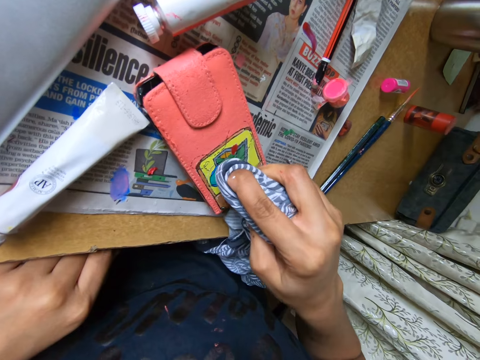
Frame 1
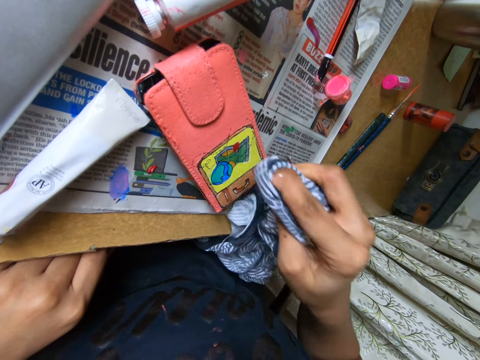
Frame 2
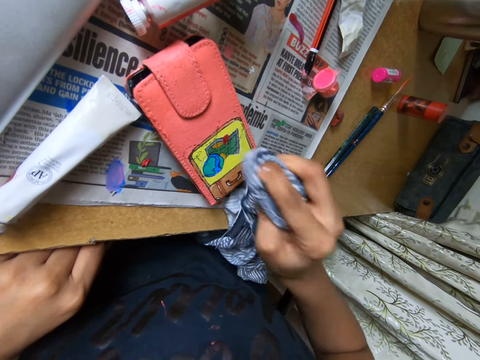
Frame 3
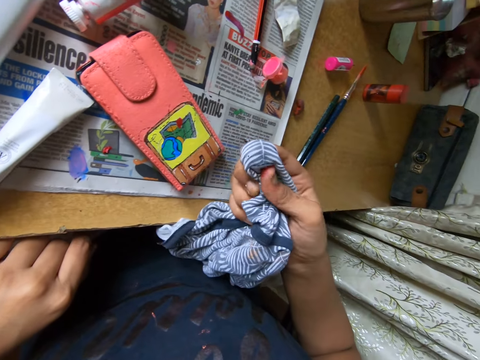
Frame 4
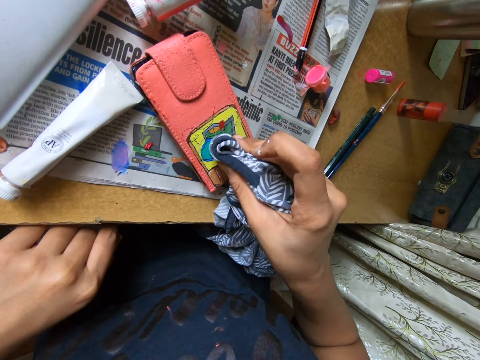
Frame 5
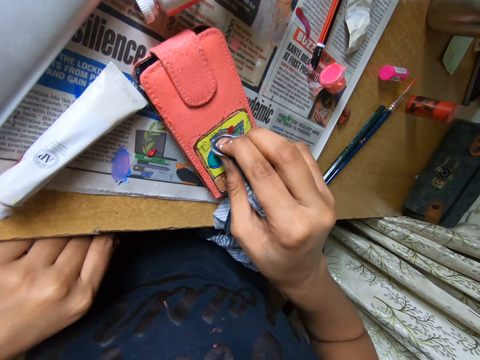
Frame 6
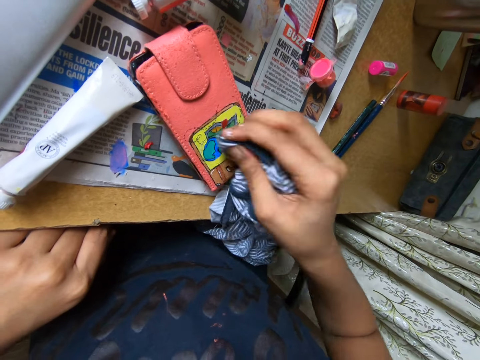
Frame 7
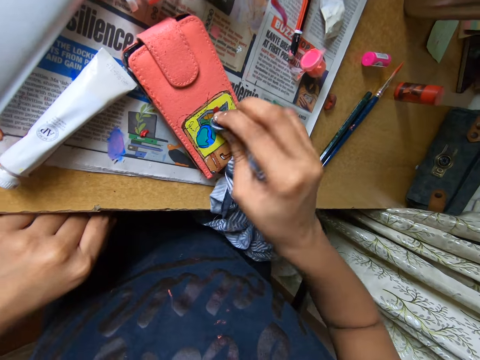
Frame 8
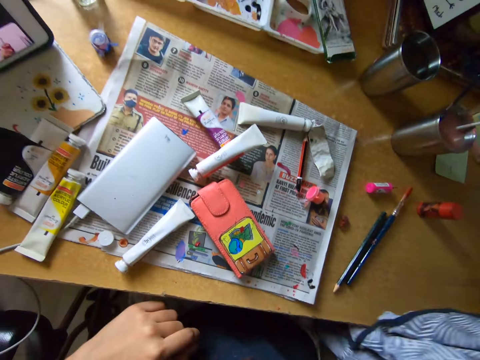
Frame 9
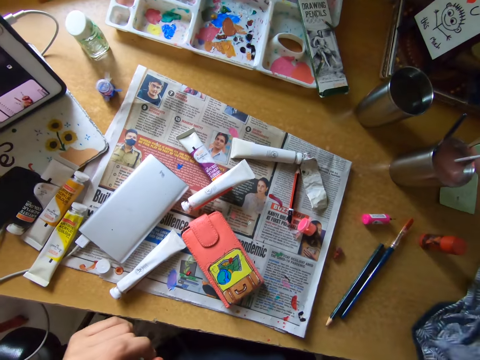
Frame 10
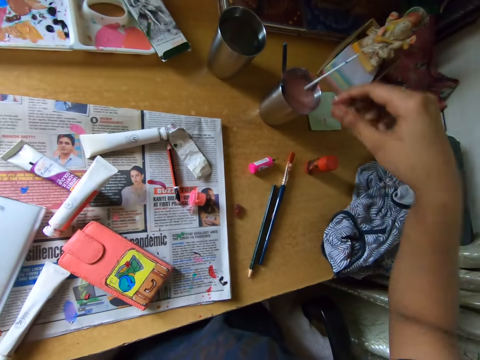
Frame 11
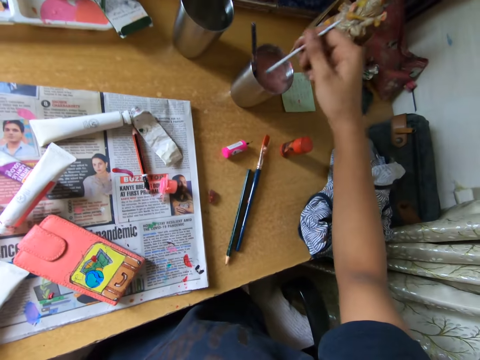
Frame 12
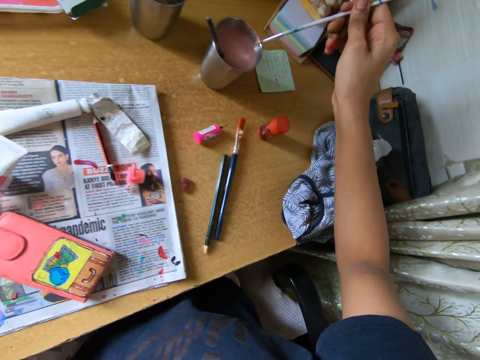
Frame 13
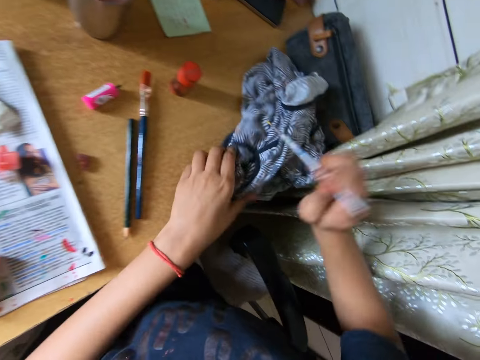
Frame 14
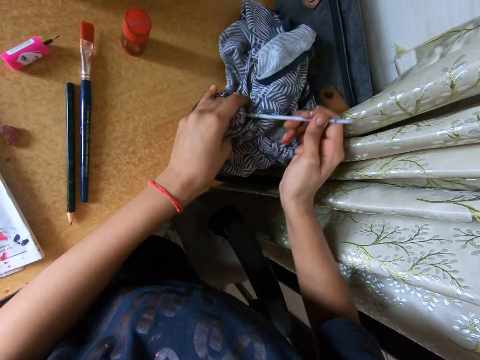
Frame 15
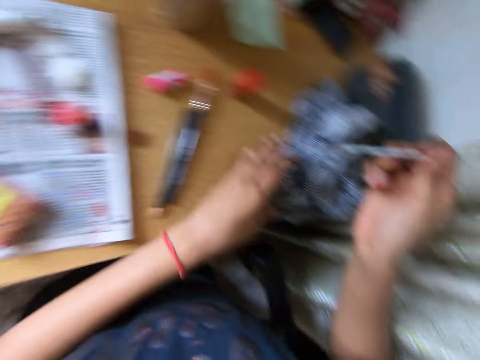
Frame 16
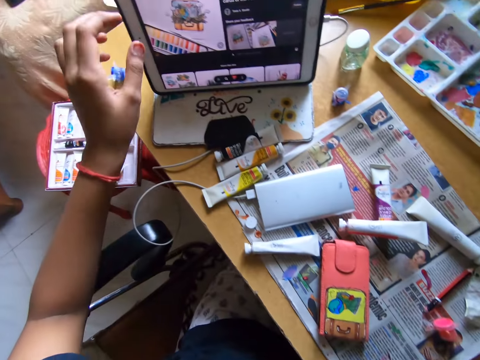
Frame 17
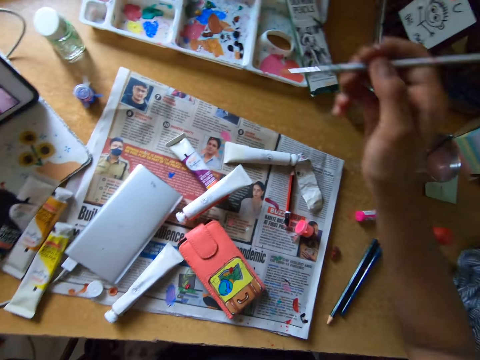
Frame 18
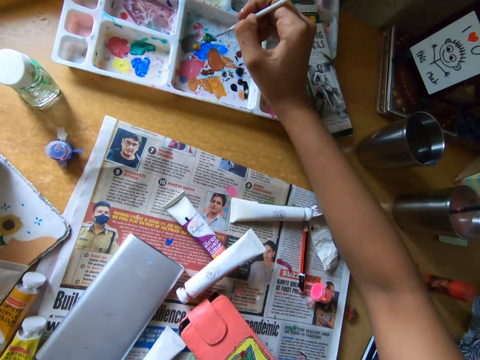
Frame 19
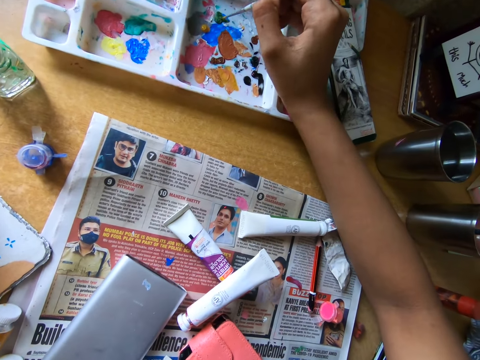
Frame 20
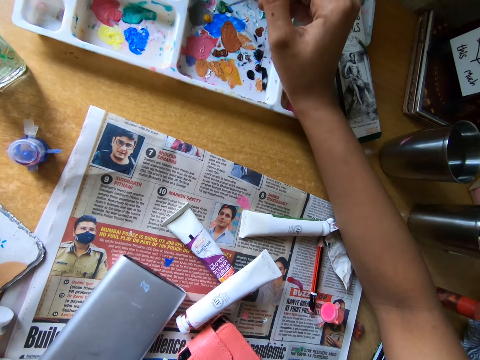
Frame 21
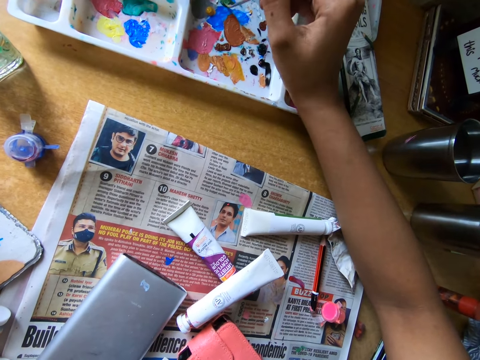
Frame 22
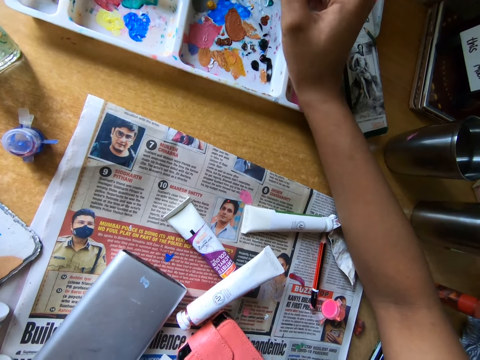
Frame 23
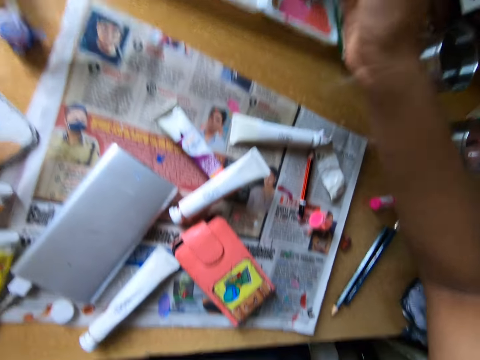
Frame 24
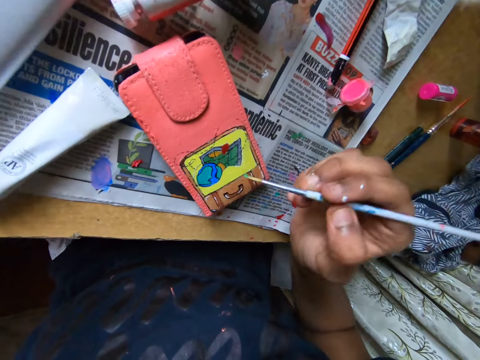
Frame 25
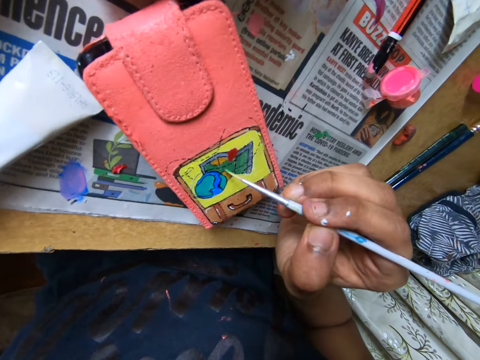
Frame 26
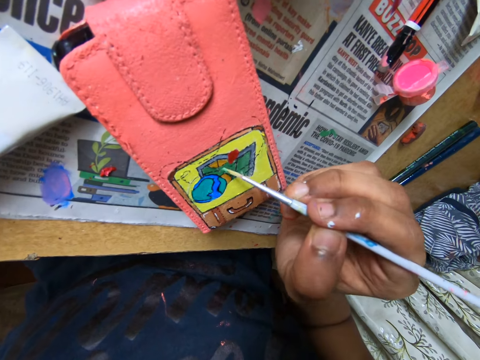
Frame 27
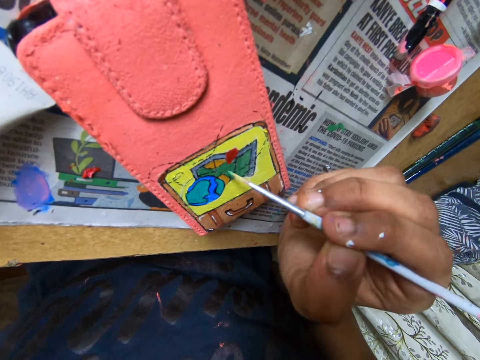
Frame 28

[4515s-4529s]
The camera wearer cleans the paint on the phone pouch with the cloth in her right hand. She places the piece of cloth on the table with her right hand. She picks up the paintbrush from the cup on the table with her right hand. She holds the piece of cloth on the table with her left hand. She cleans the paintbrush in her right hand with the piece of cloth on the table. She watches on a tablet. She rubs a paint marker on a paint tray. She gets paint from the paint palette on the table with the paintbrush in her right hand. She paints the phone pouch with the paintbrush in her right hand.

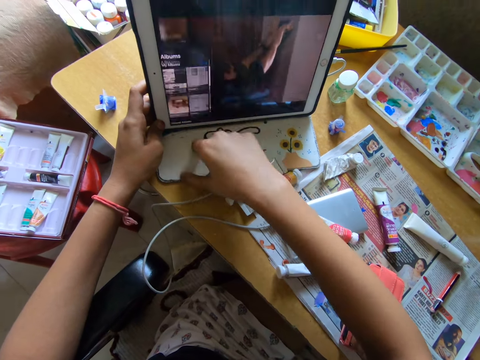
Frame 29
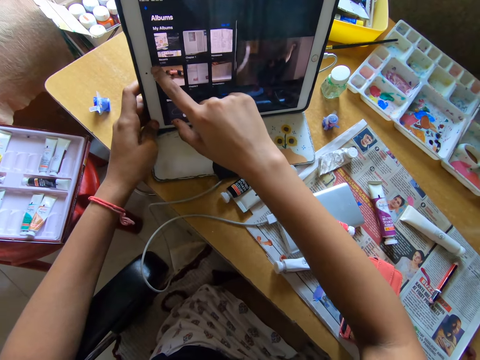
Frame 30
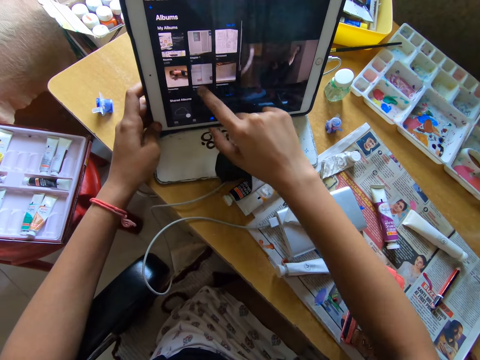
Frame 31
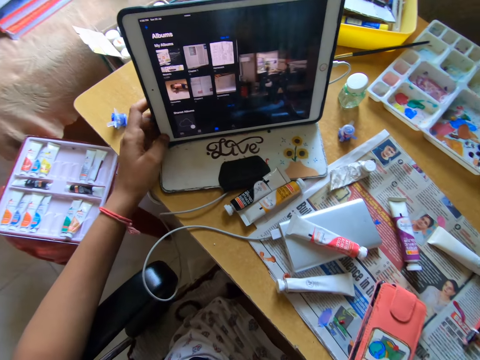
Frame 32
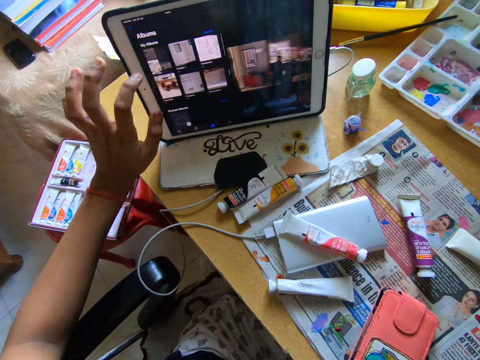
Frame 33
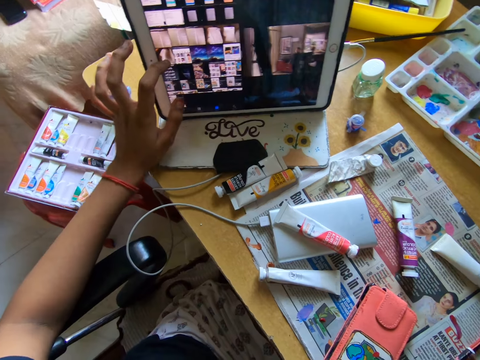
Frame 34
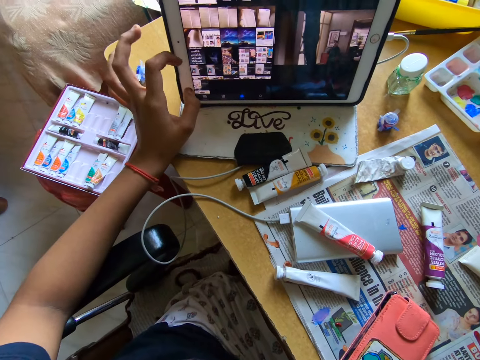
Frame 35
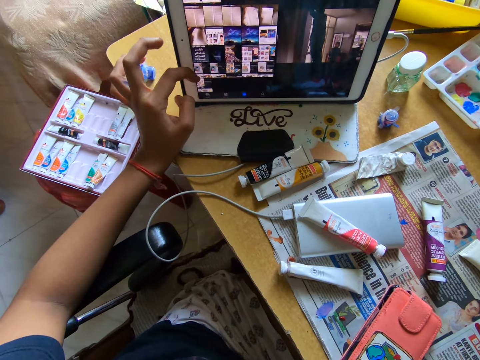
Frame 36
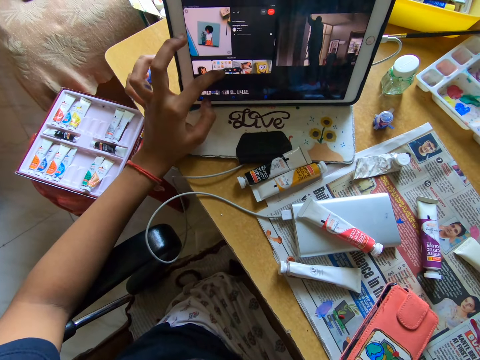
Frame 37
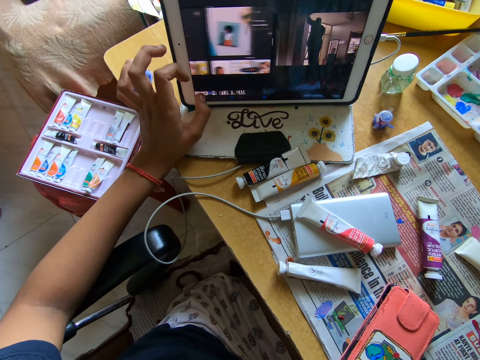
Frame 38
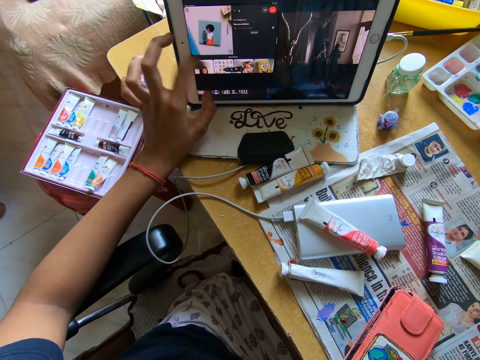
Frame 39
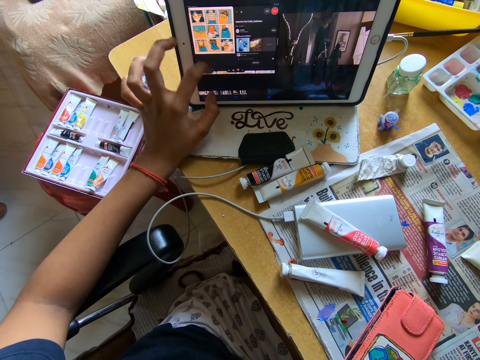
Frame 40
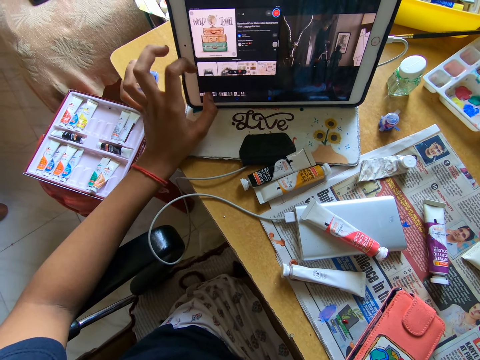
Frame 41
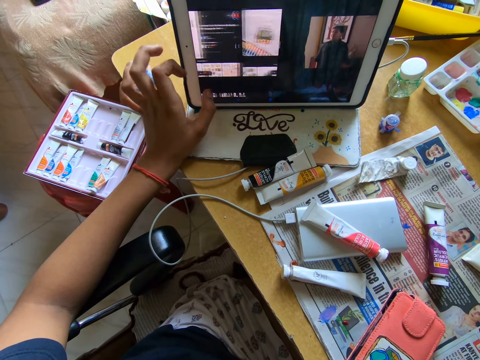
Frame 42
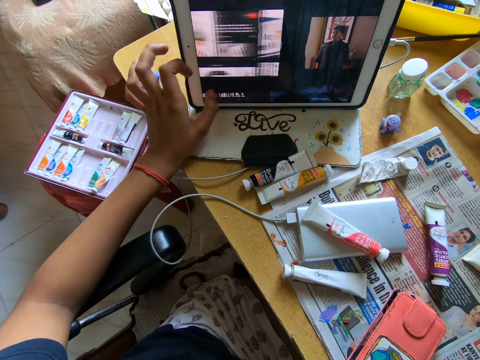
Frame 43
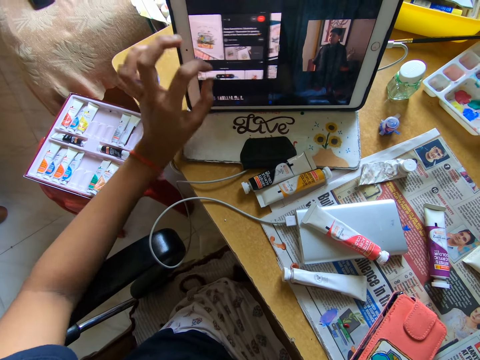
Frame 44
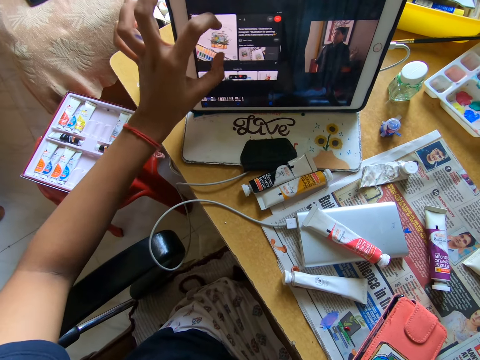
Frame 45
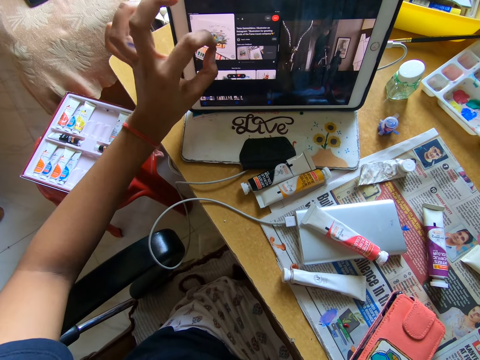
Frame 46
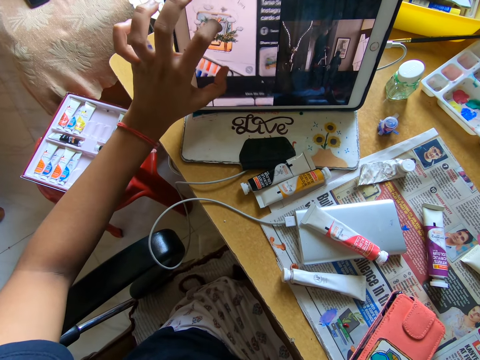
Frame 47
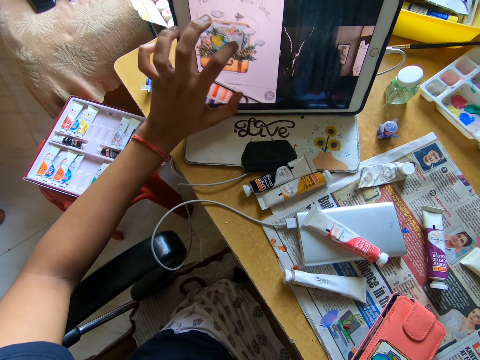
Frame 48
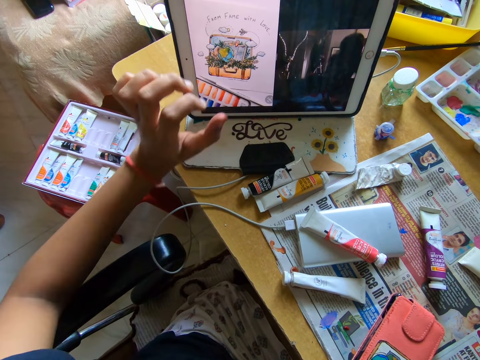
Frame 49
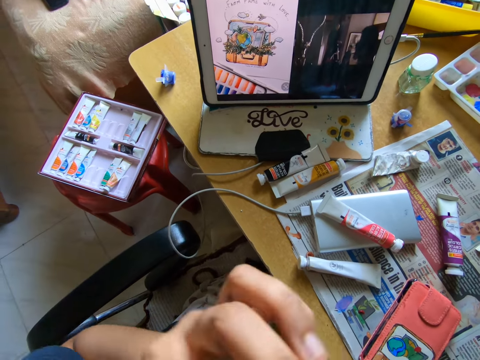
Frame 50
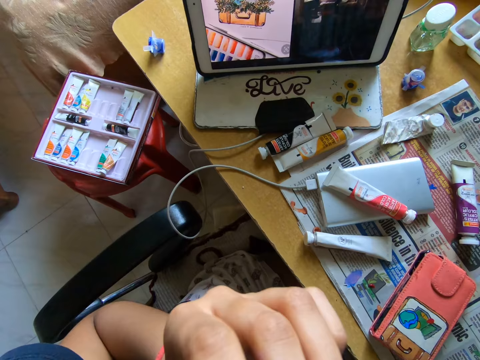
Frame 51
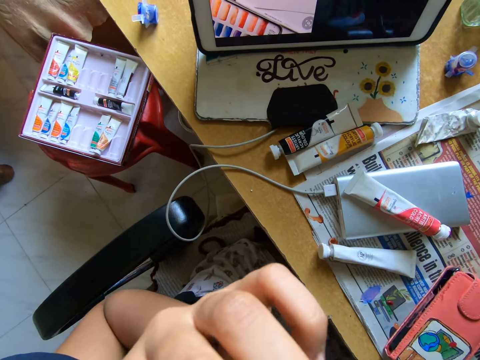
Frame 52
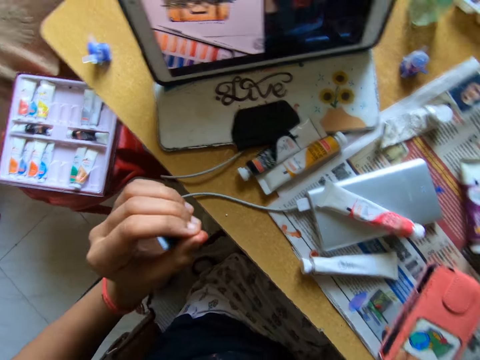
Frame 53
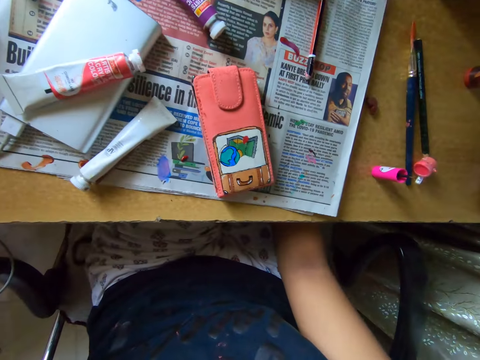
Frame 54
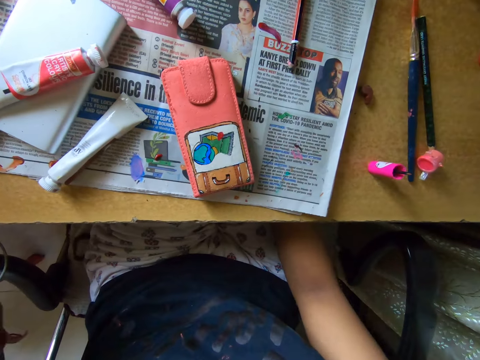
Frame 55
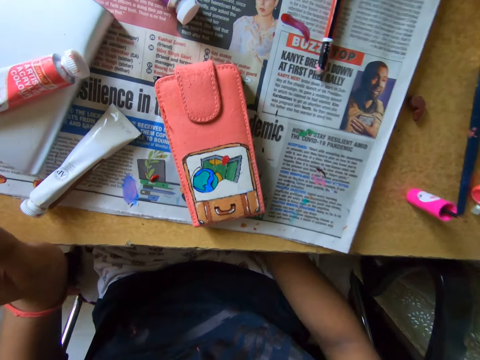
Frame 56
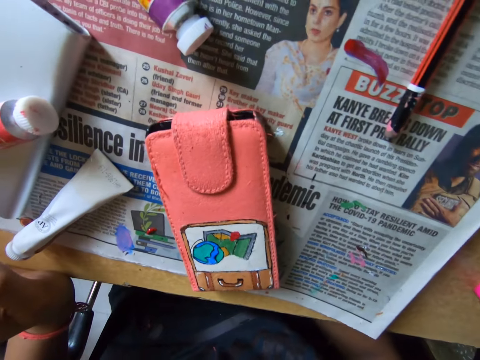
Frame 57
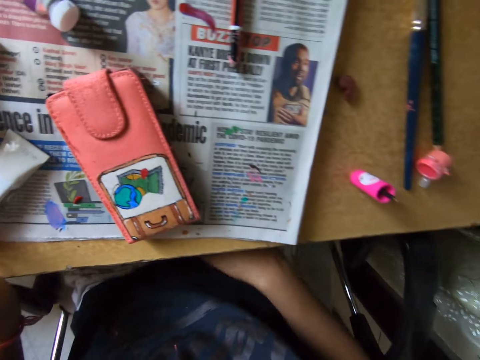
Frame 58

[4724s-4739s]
The camera wearer operates the phone with his left hand. He adjusts the camera. He looks around.
